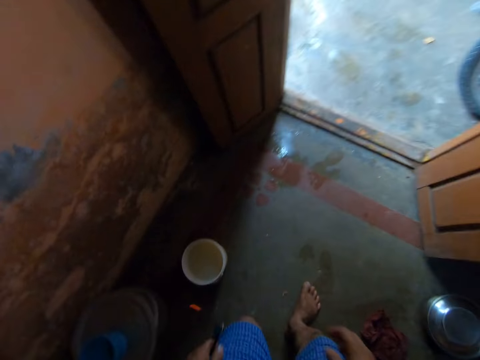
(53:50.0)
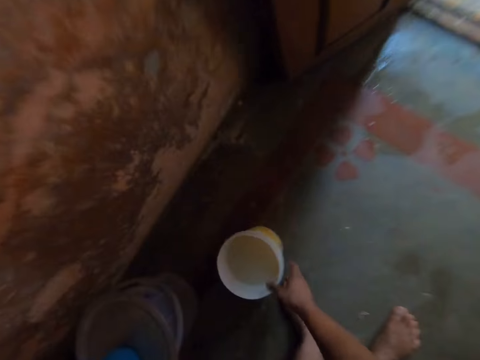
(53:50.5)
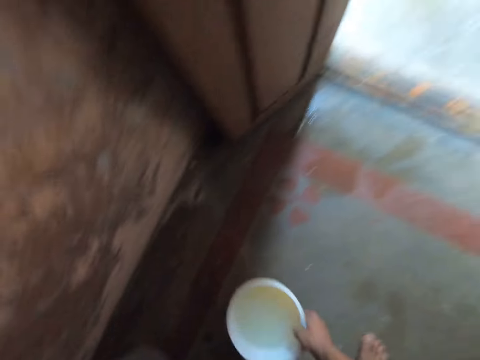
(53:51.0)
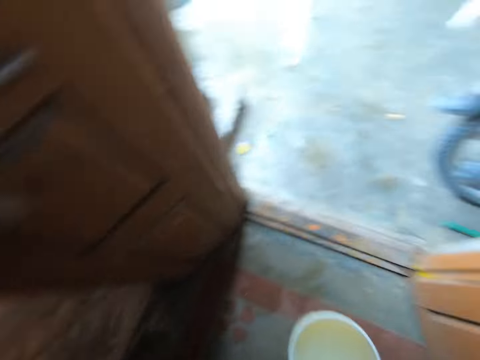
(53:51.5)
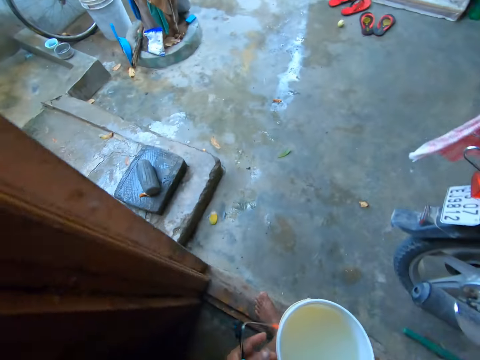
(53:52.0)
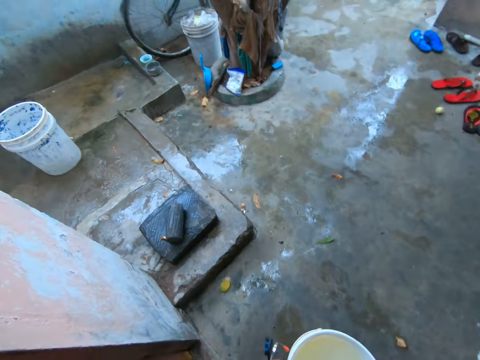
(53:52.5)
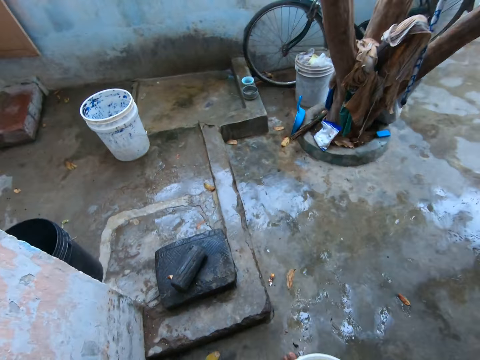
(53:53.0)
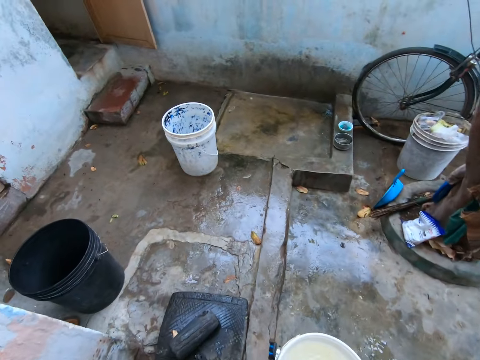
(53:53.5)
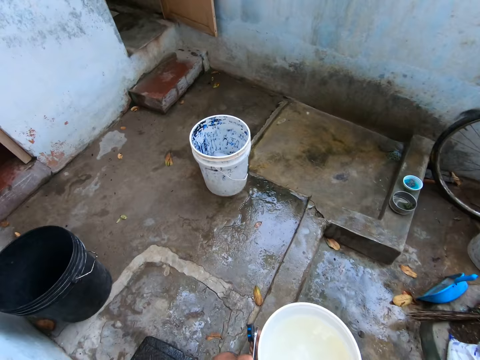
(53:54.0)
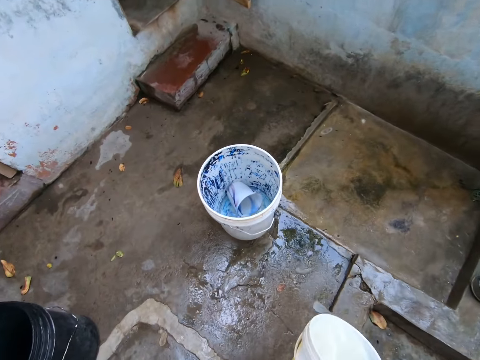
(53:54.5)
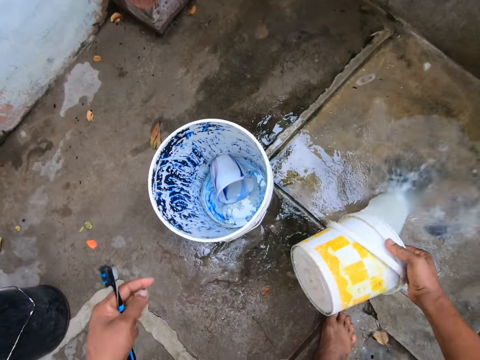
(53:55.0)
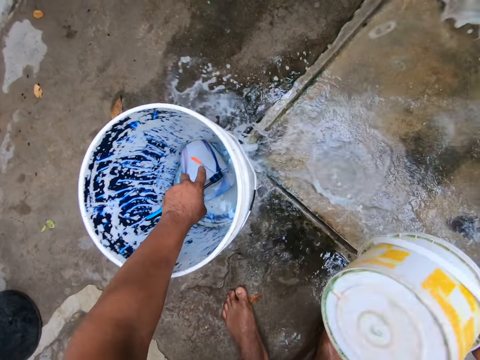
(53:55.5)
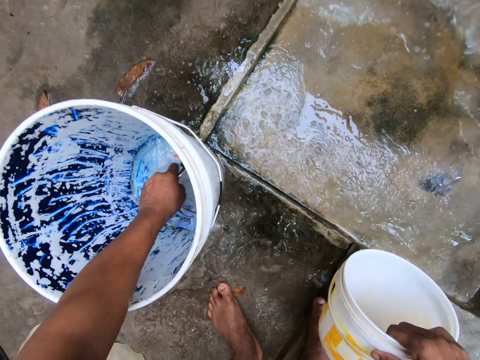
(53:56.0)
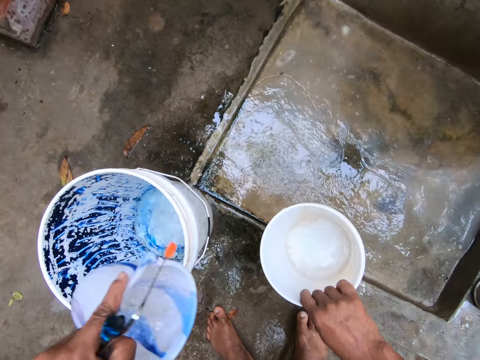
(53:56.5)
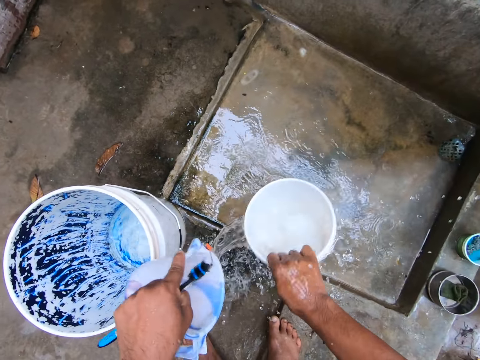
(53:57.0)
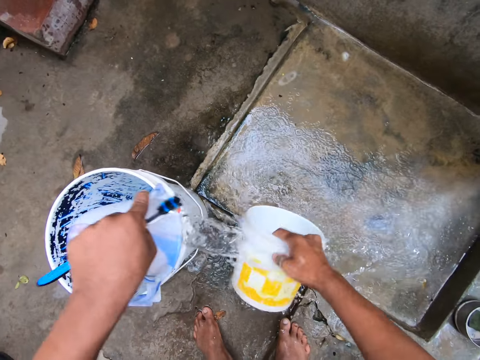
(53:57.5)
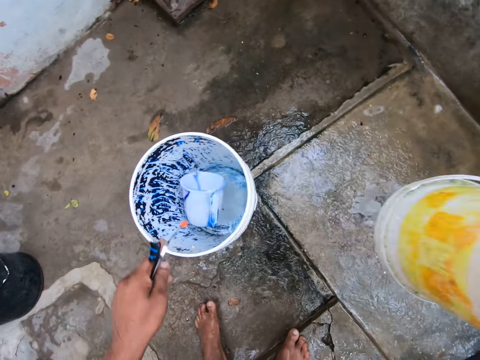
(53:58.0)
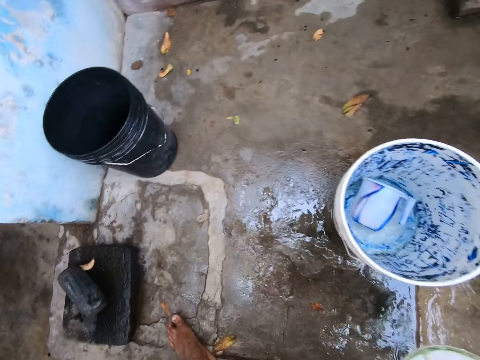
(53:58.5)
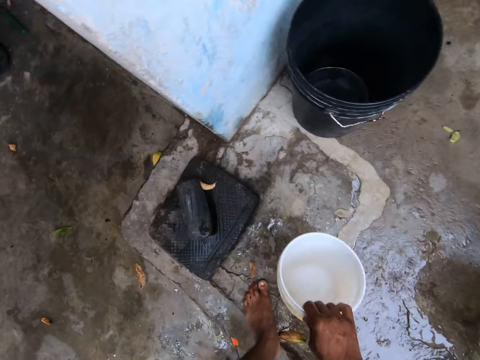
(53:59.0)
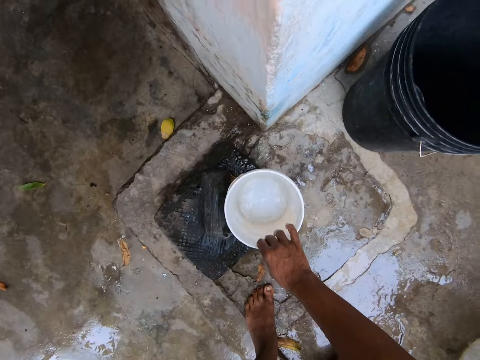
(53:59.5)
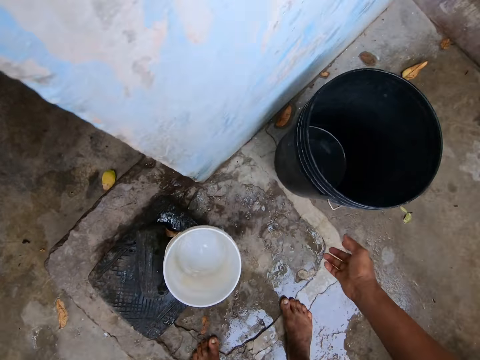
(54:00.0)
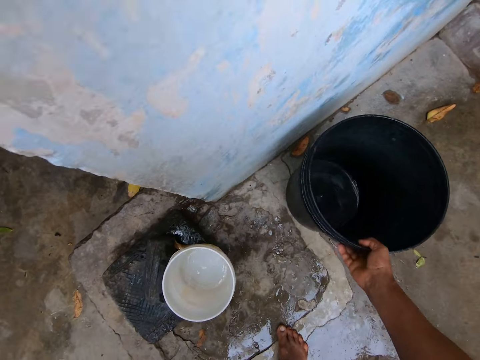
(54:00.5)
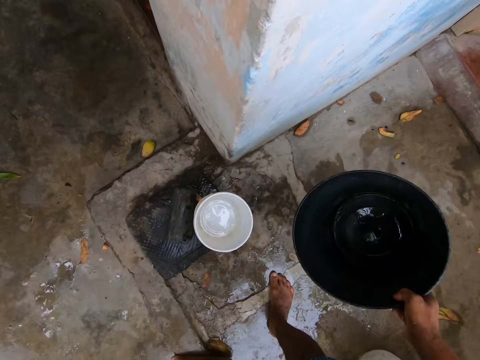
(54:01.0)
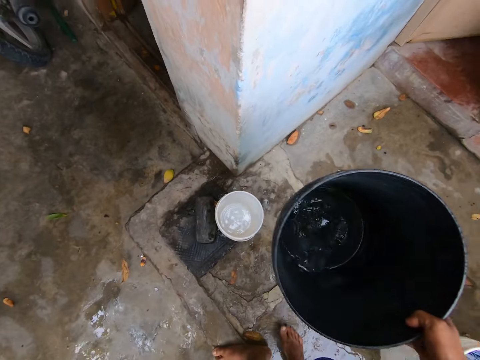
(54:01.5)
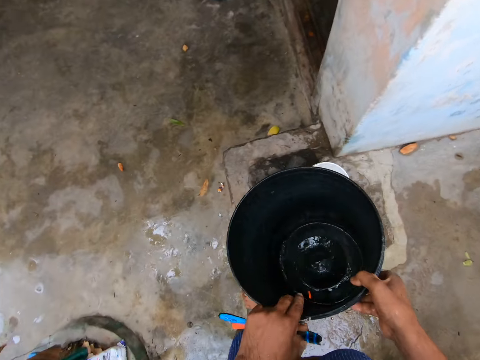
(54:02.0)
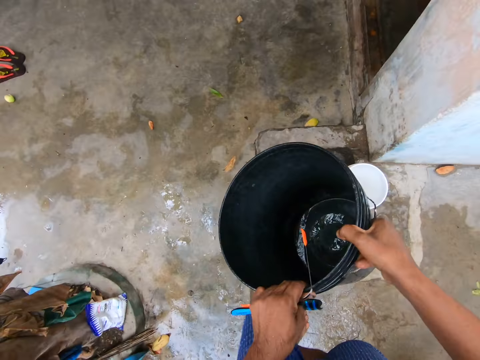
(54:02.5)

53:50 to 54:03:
The camera wearer bends towards the container. They pick up the container. They stand up. They walk outside to the washing area. They pour water from the container on the floor. They fetch water with the jug in the bucket. They rinse the container. They pour water in the bucket. They pour water on the slab. They drop the jug in the bucket. They place the container on the mat. They pick up the bucket. They rinse the bucket. They hold the bucket.

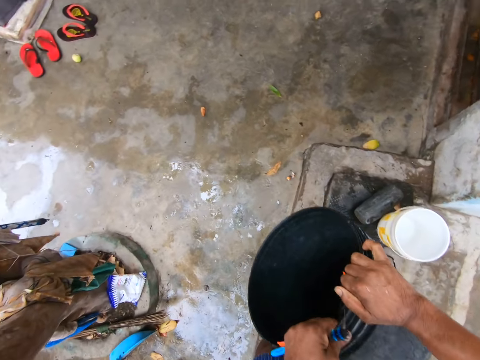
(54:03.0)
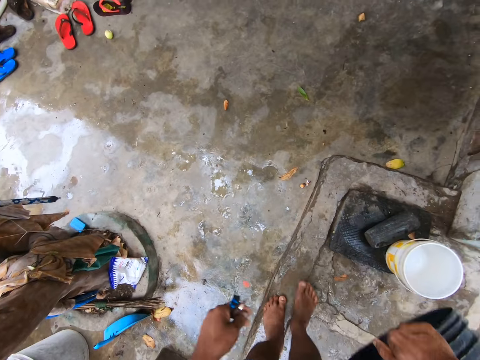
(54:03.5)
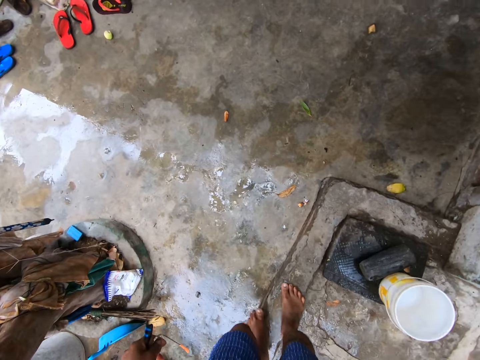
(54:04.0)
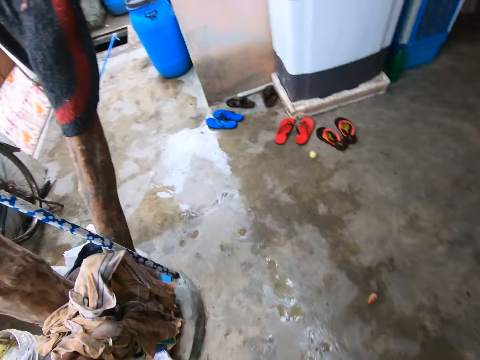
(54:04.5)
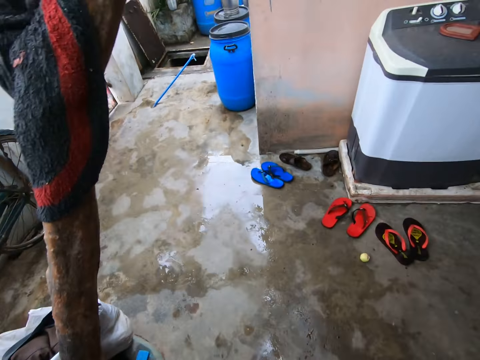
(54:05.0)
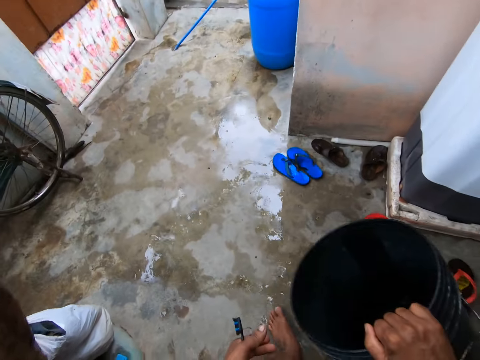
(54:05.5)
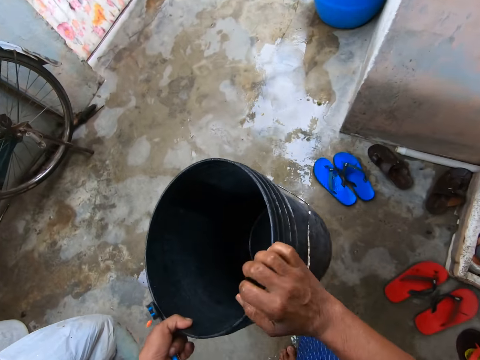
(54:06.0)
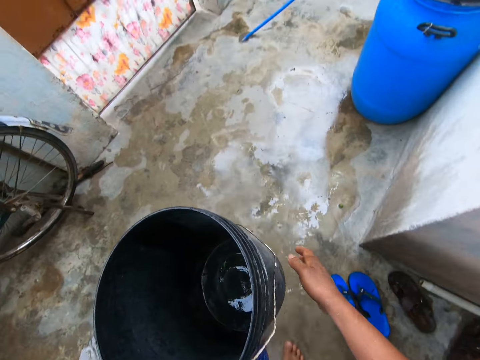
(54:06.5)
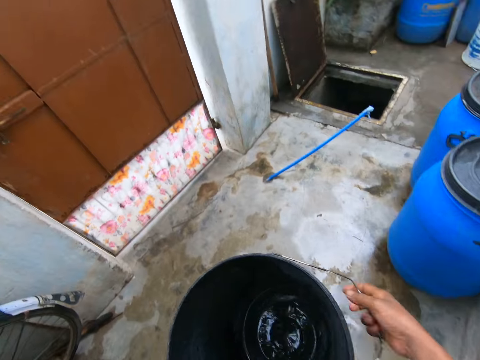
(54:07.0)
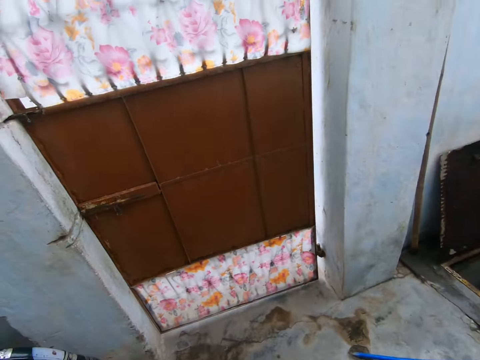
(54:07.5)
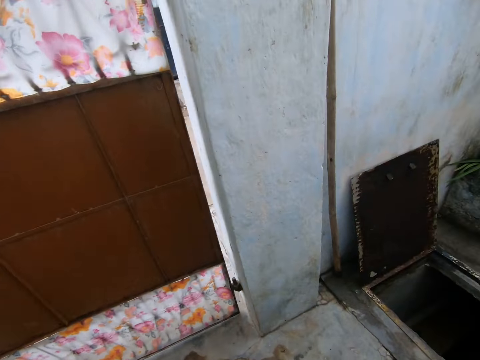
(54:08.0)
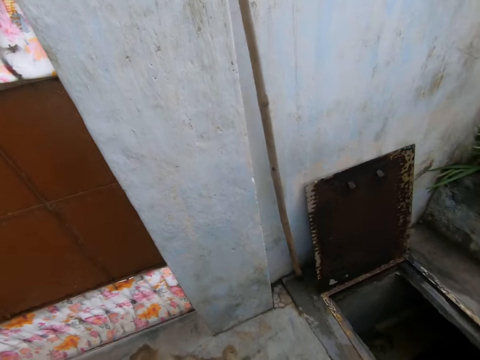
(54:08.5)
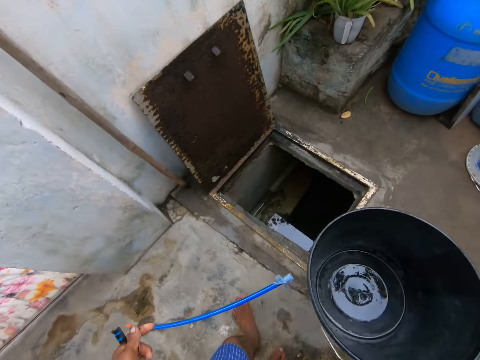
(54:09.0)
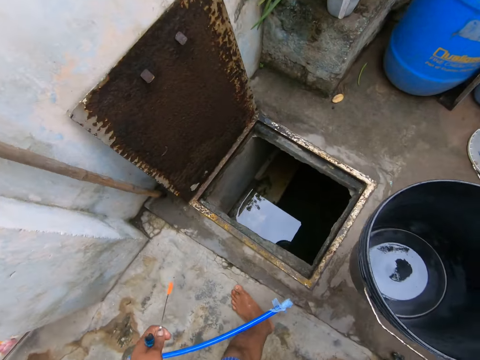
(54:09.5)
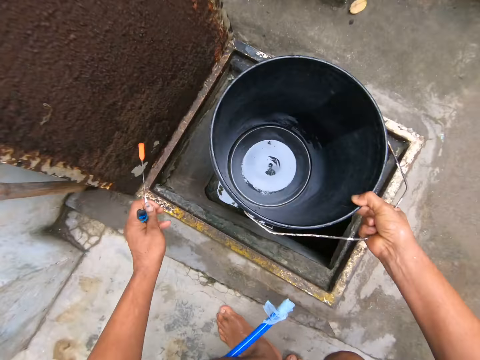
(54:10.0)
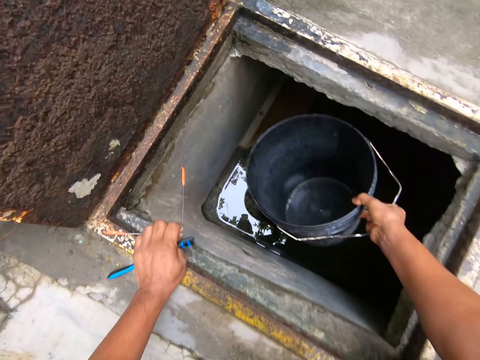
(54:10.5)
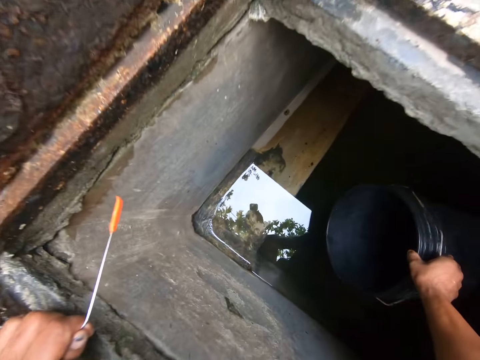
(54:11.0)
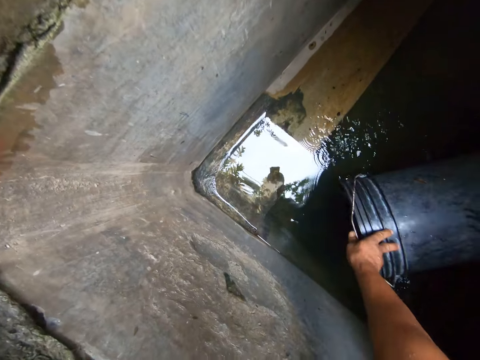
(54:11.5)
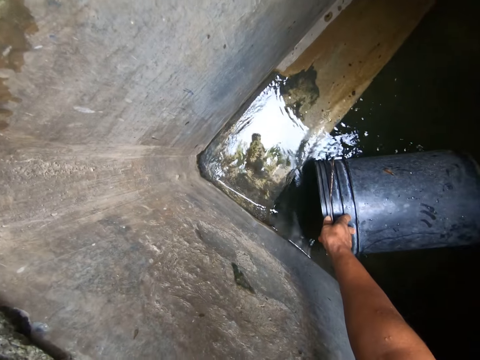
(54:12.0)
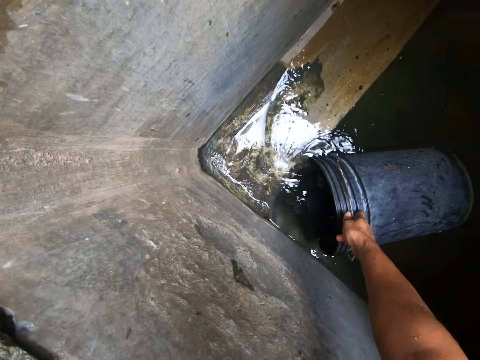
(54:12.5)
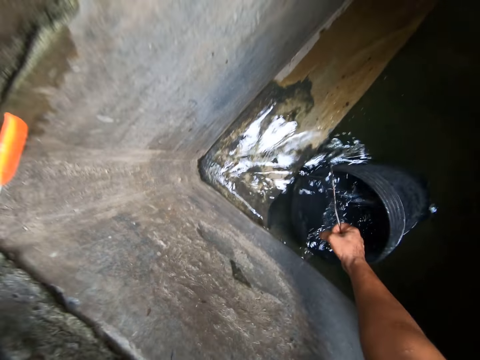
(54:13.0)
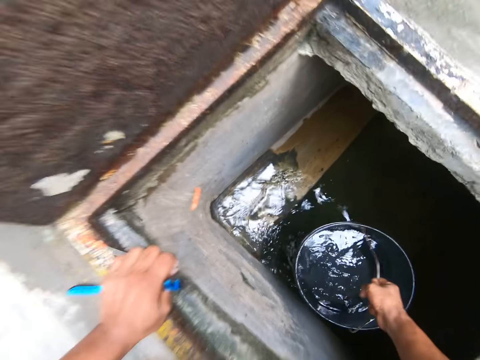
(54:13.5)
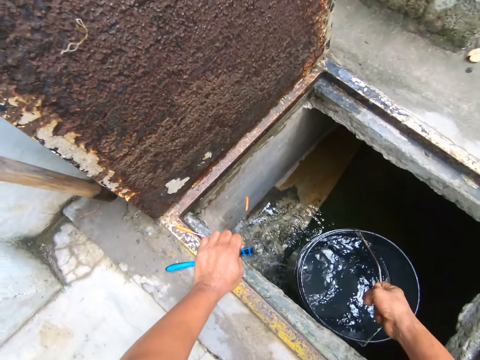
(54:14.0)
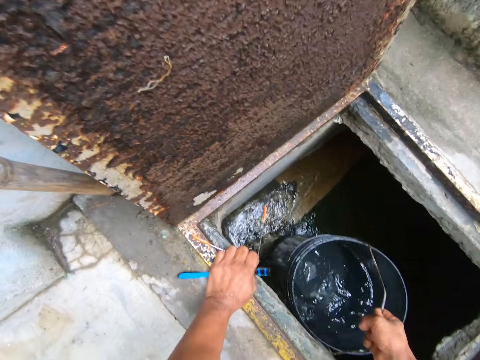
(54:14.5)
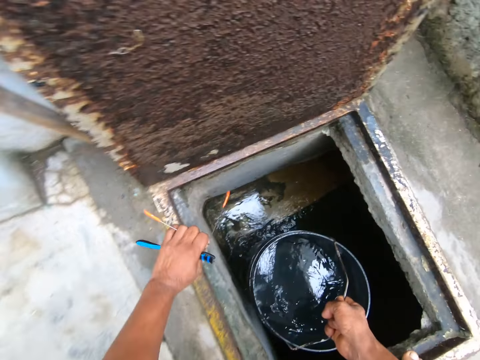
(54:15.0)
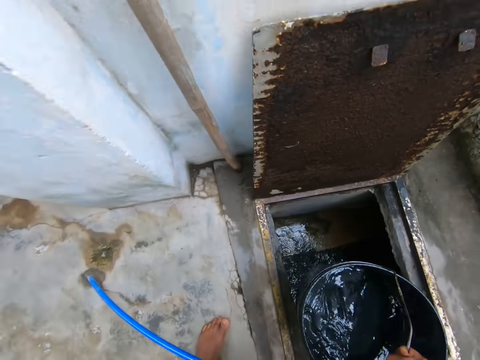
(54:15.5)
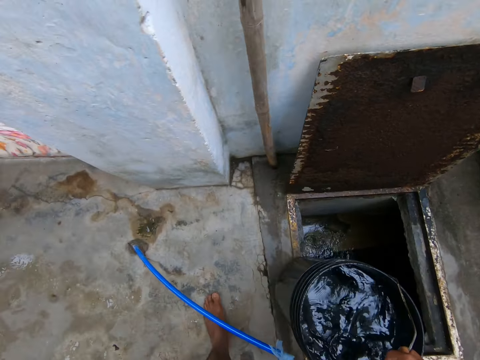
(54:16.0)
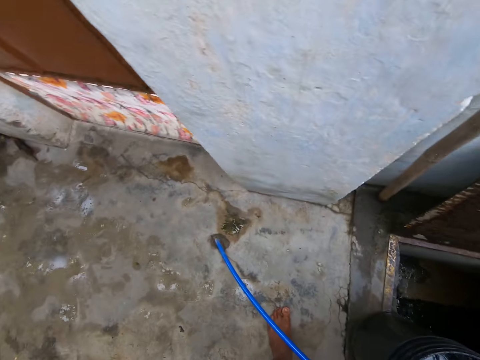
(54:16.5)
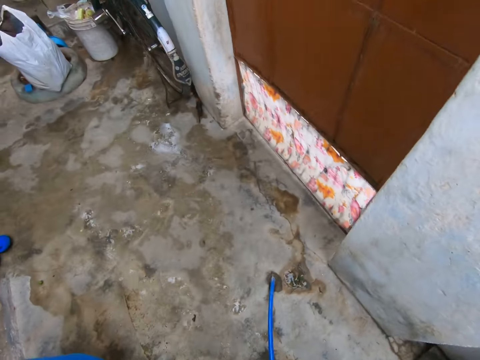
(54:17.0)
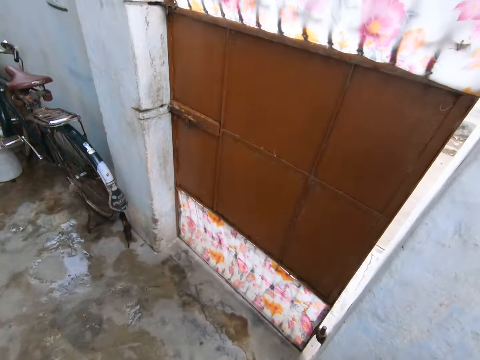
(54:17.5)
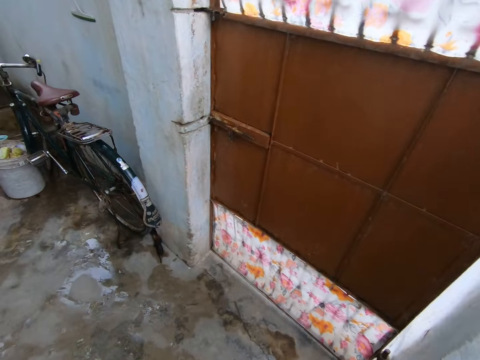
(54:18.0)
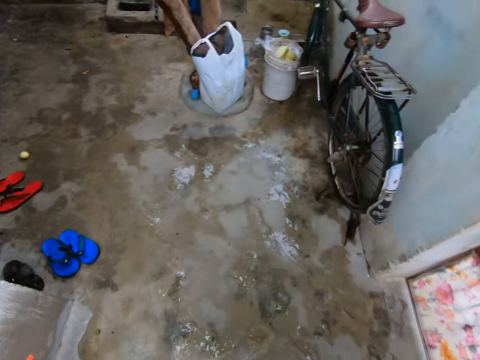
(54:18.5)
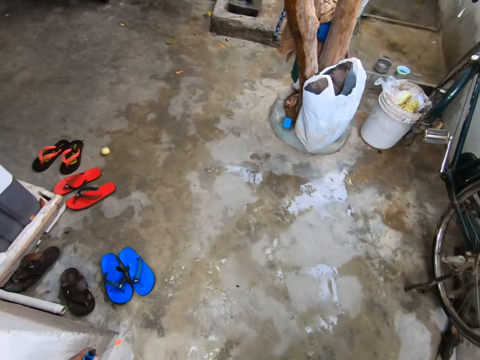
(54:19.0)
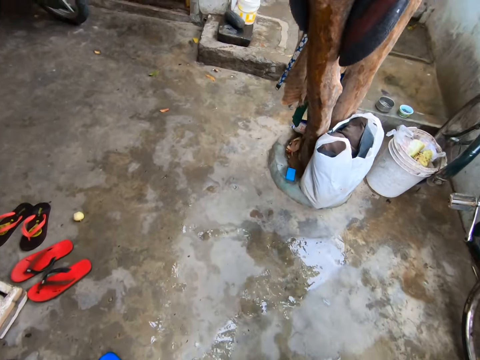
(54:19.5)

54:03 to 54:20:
The camera wearer pours the water from the bucket. He walks towards the well. He adjusts his grip on the bucket. He walks towards the well. He places the bucket in the well. He fetches water from the well with the bucket. He removes the bucket from the well. He walks towards the washing area.
